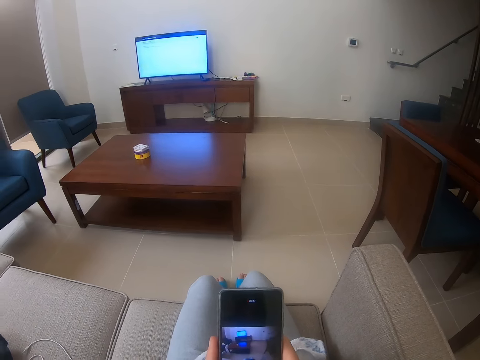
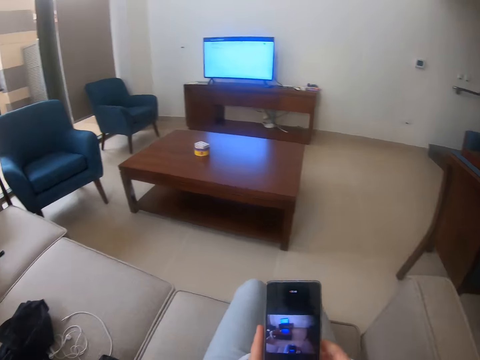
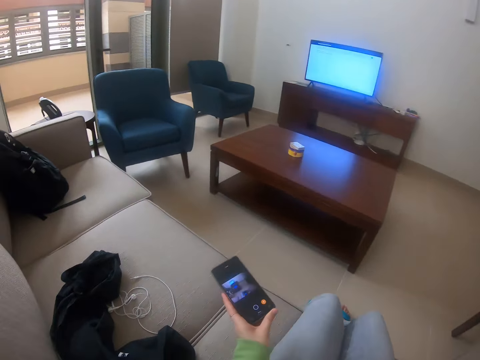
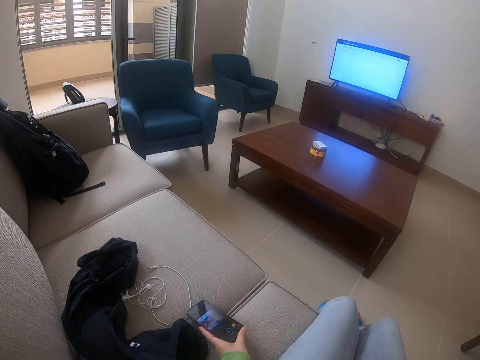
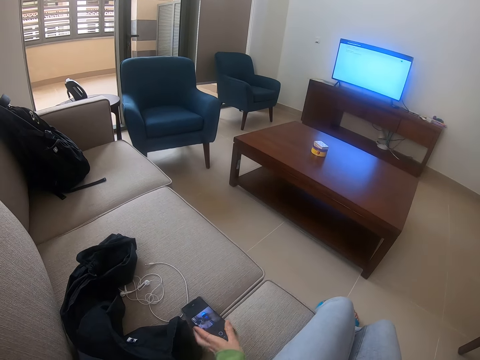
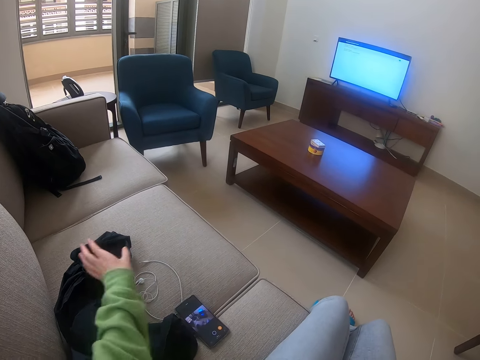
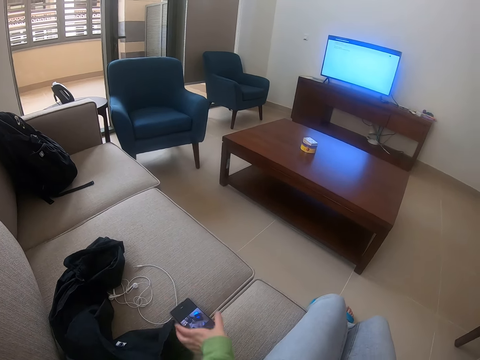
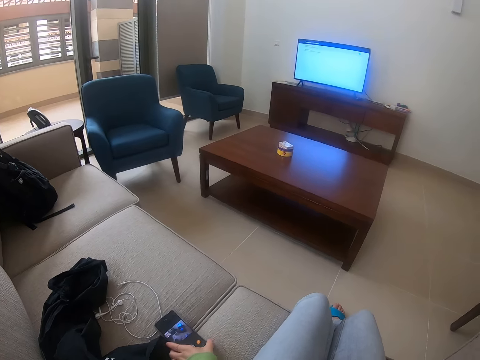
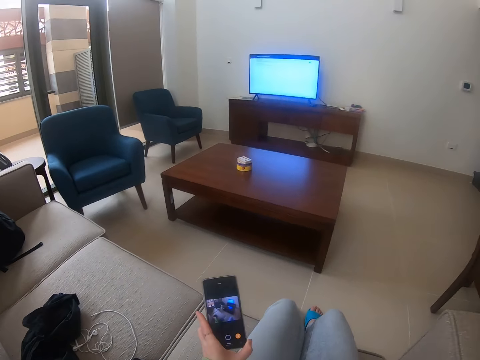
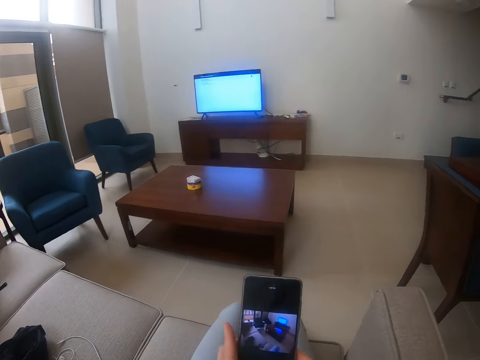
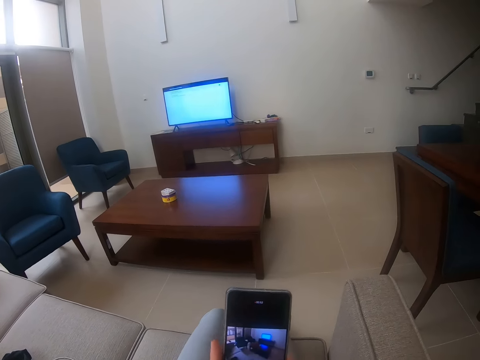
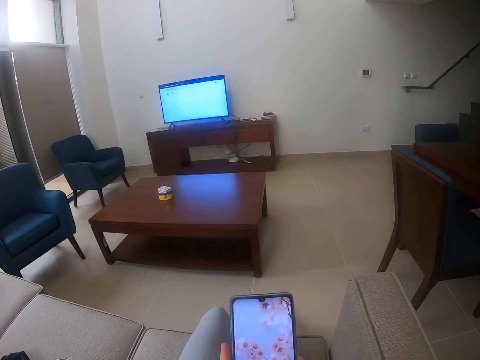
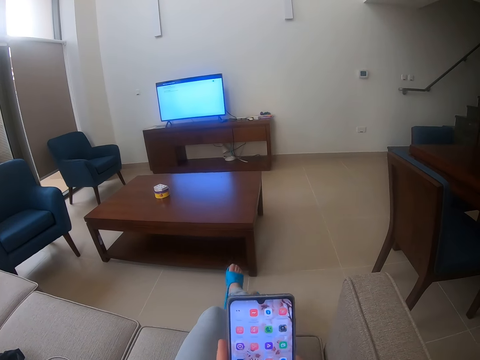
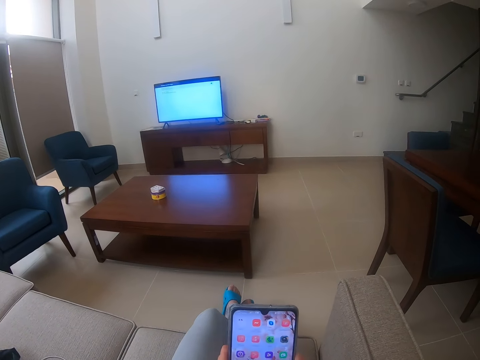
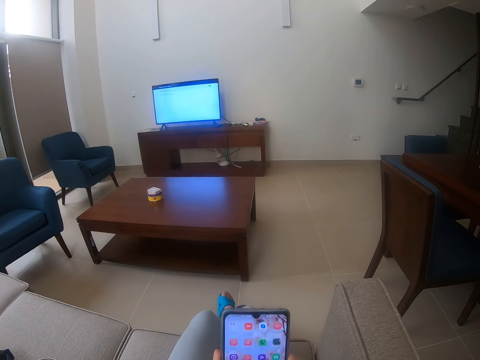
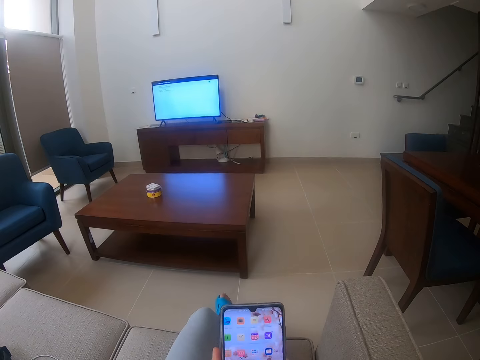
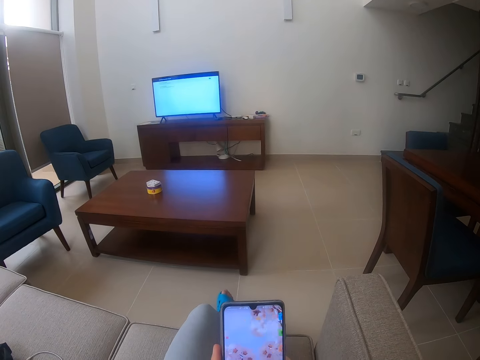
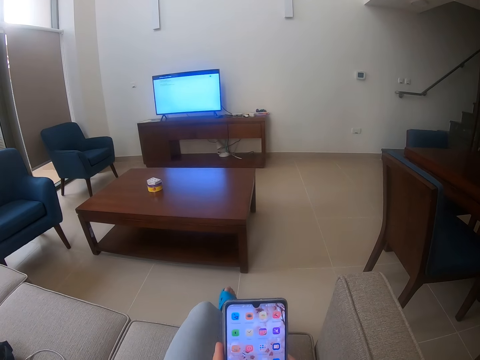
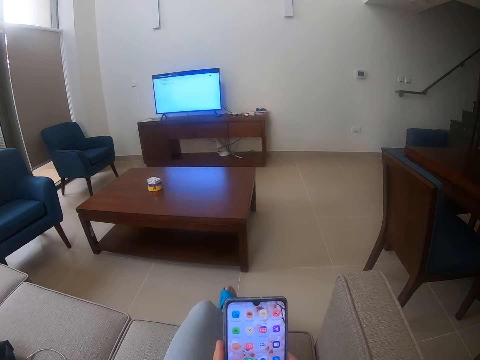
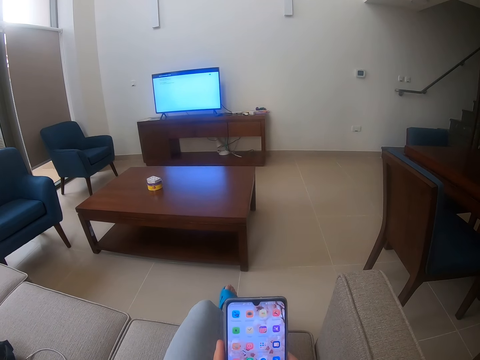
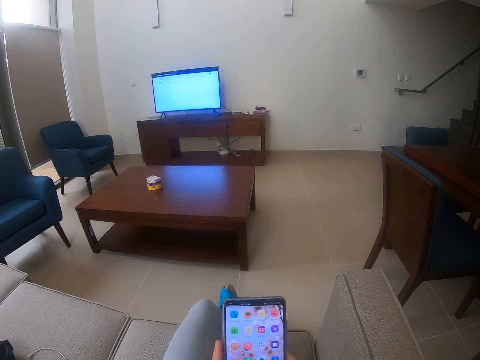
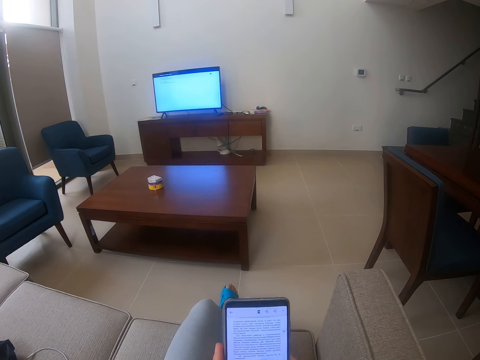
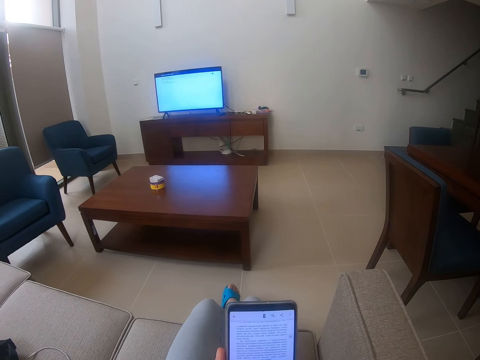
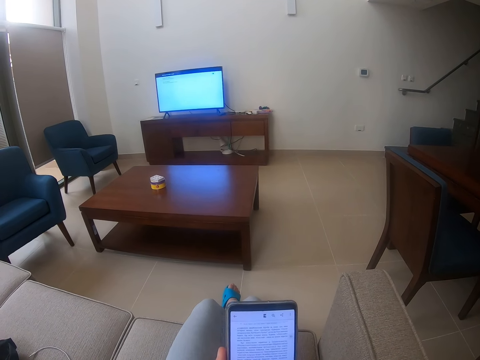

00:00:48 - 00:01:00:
The camera wearer puts the phone on the sofa. They pick up the phone. They use the phone.
